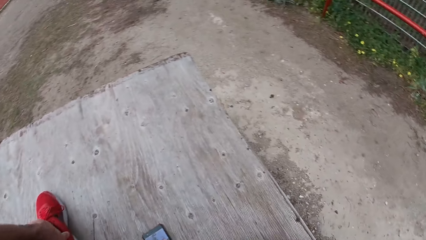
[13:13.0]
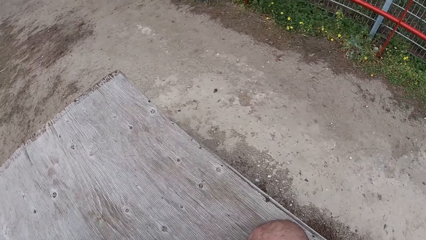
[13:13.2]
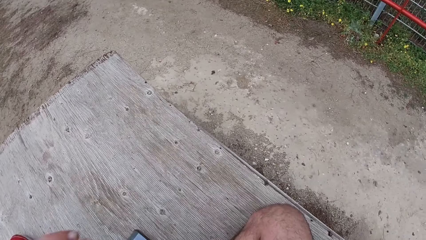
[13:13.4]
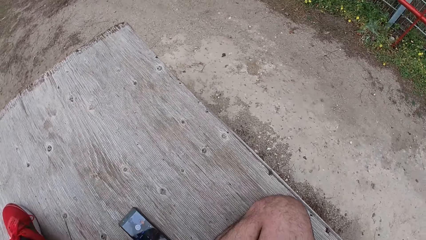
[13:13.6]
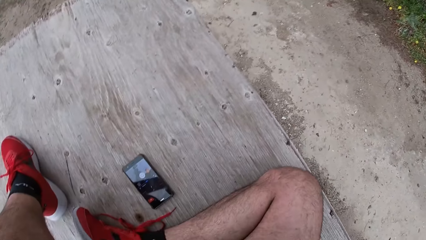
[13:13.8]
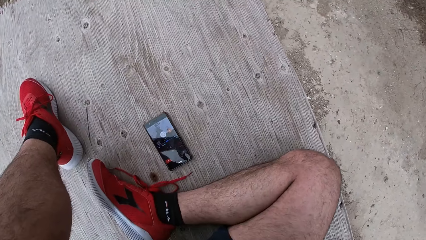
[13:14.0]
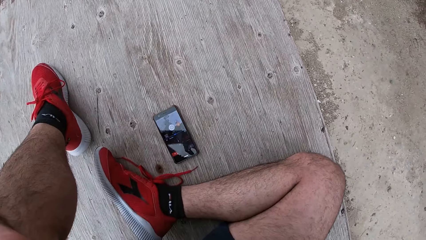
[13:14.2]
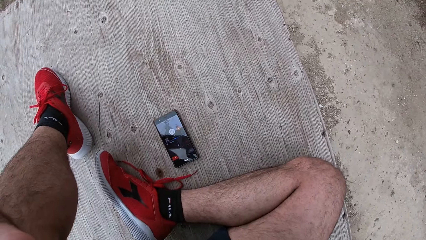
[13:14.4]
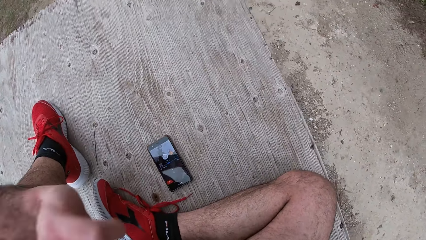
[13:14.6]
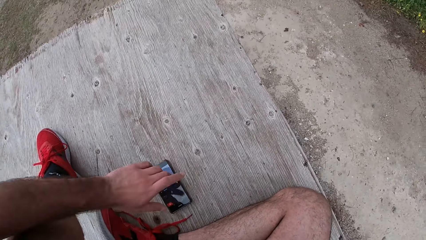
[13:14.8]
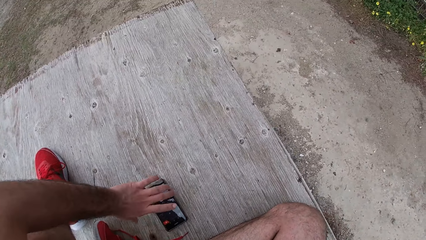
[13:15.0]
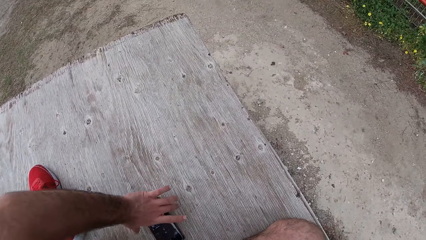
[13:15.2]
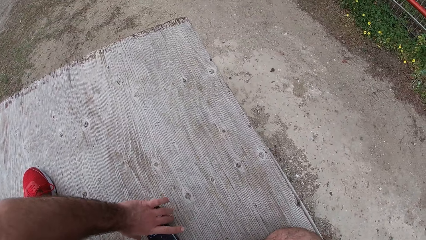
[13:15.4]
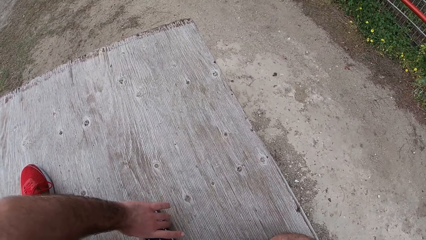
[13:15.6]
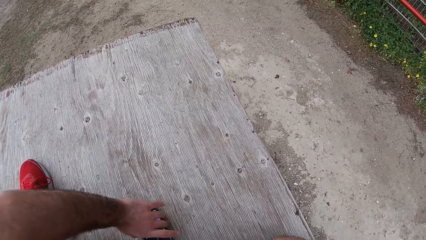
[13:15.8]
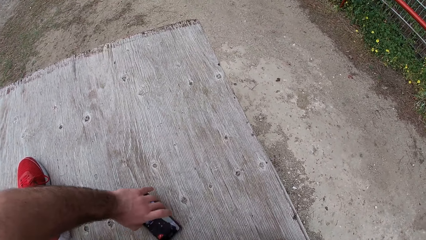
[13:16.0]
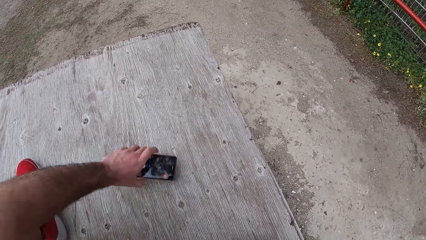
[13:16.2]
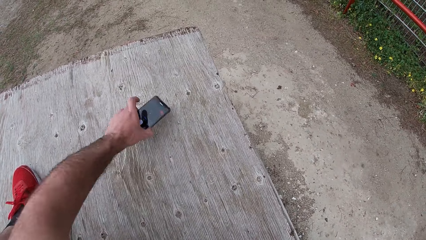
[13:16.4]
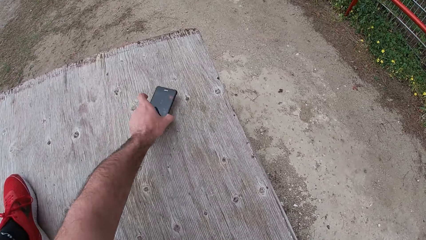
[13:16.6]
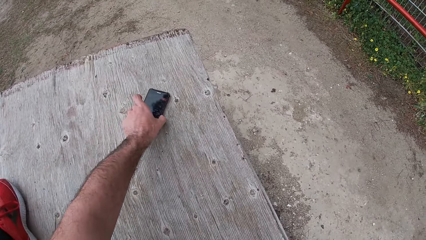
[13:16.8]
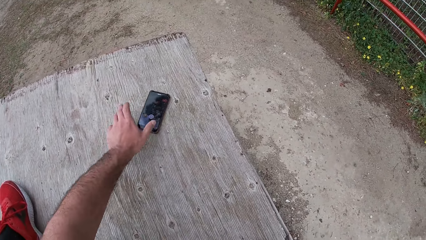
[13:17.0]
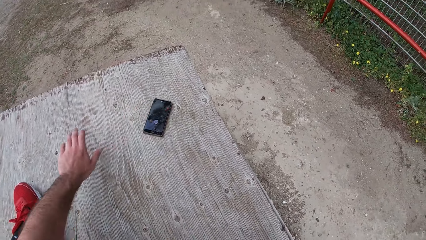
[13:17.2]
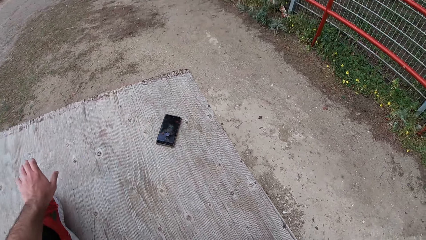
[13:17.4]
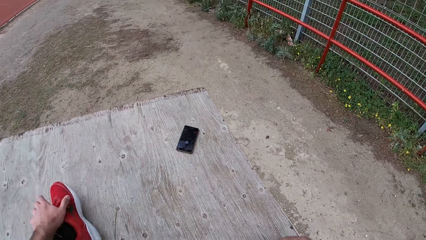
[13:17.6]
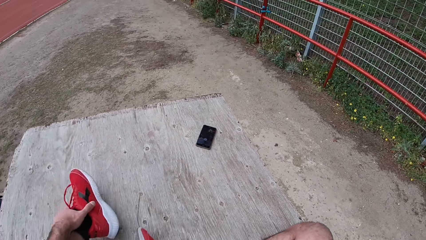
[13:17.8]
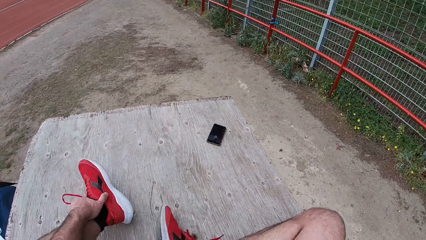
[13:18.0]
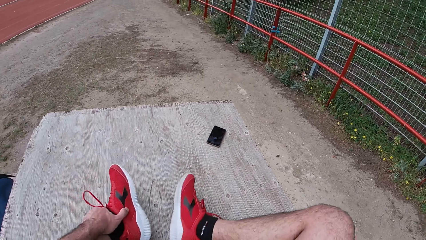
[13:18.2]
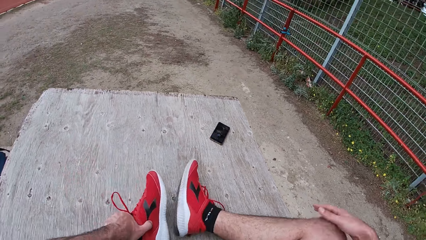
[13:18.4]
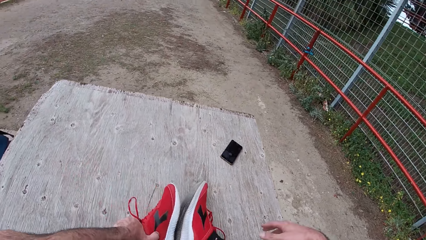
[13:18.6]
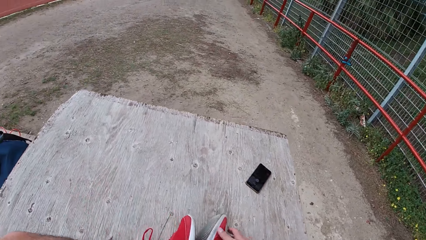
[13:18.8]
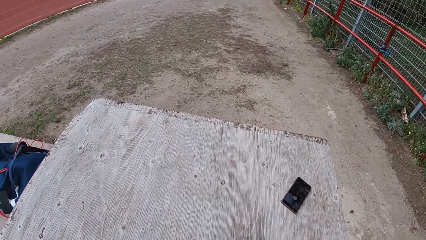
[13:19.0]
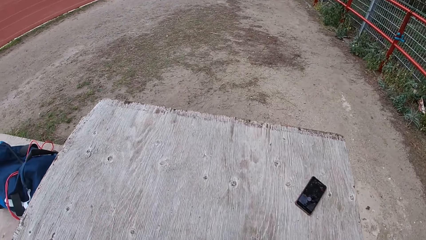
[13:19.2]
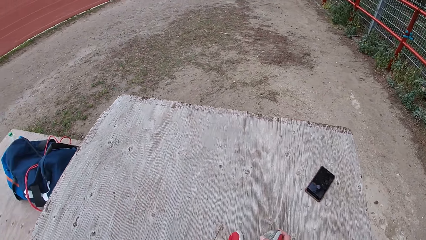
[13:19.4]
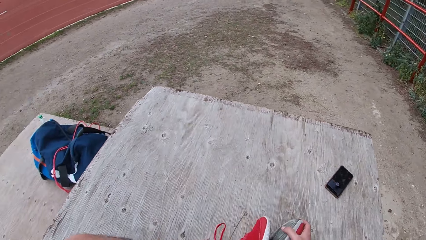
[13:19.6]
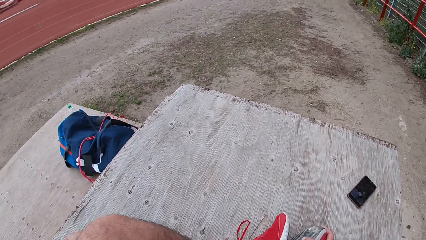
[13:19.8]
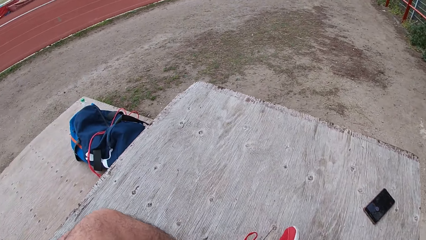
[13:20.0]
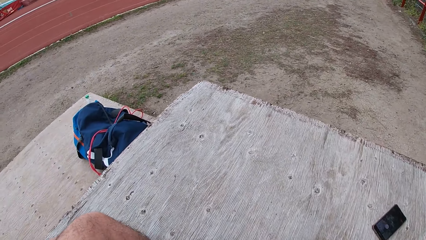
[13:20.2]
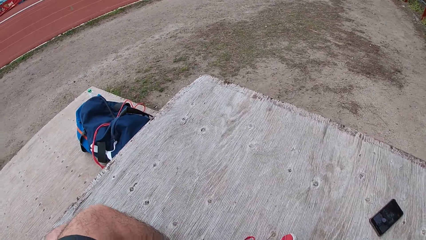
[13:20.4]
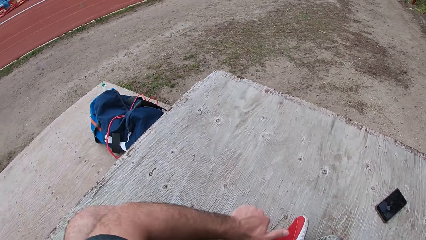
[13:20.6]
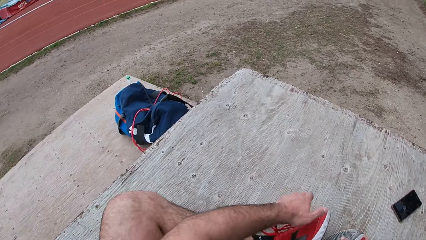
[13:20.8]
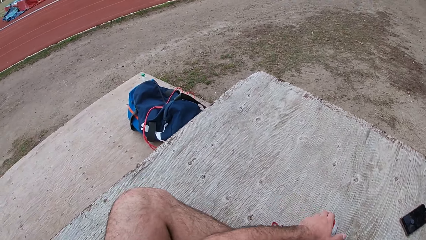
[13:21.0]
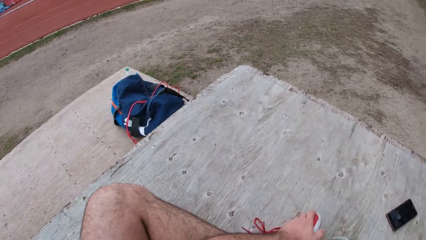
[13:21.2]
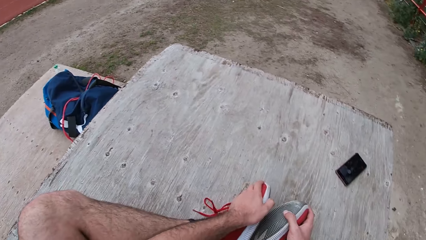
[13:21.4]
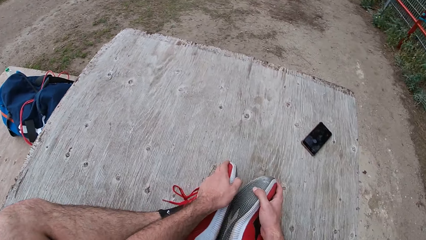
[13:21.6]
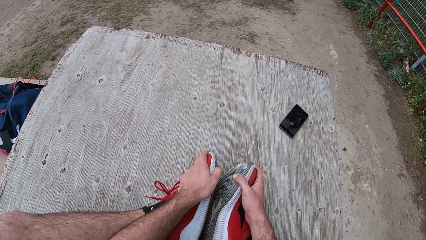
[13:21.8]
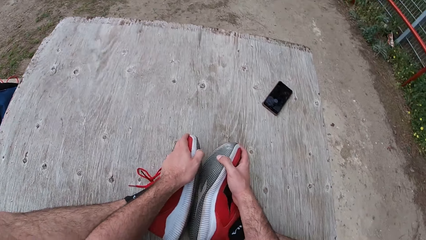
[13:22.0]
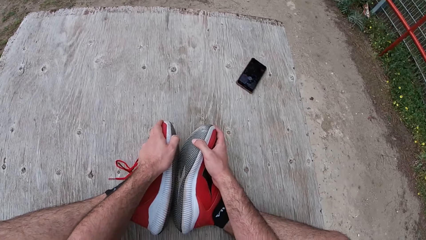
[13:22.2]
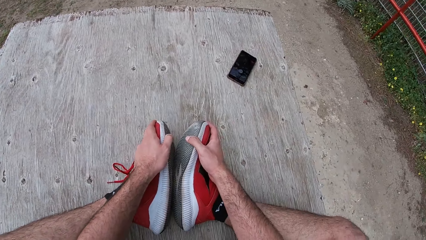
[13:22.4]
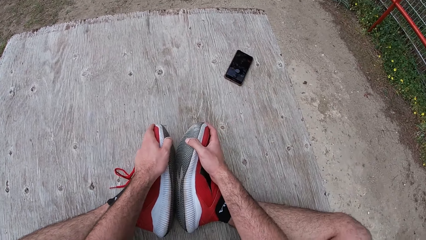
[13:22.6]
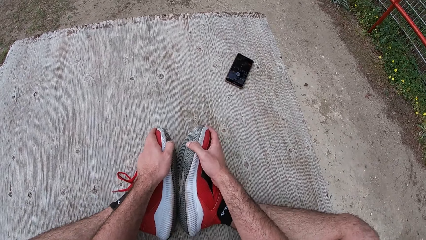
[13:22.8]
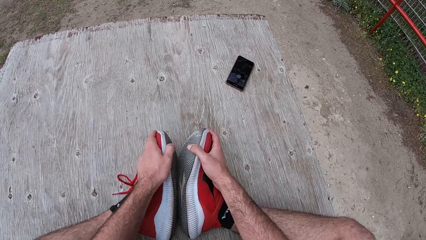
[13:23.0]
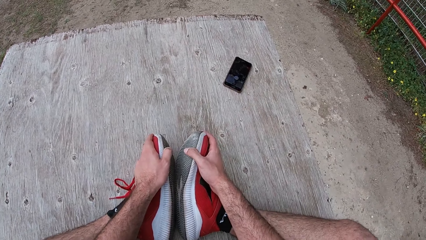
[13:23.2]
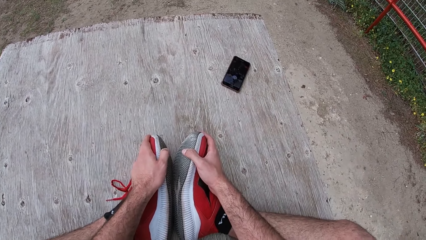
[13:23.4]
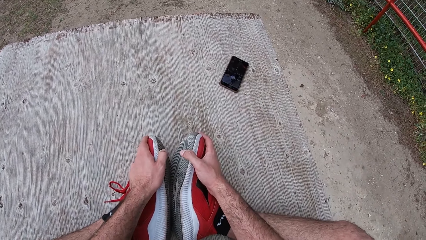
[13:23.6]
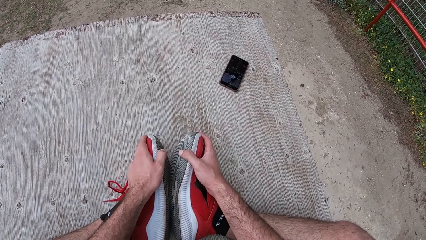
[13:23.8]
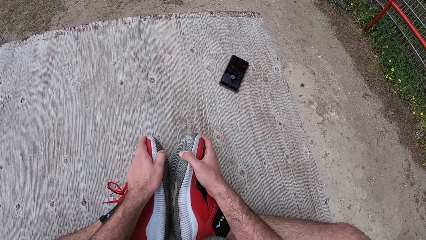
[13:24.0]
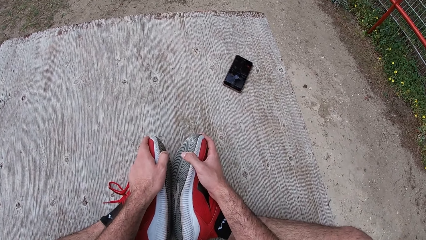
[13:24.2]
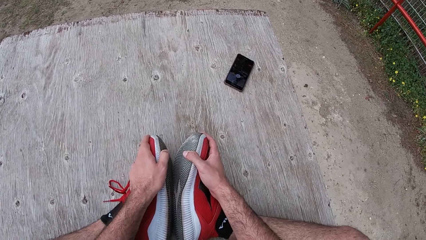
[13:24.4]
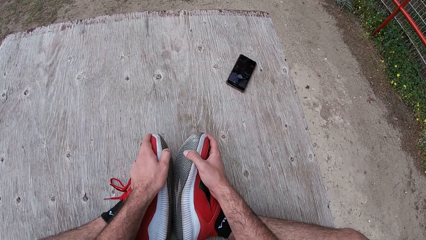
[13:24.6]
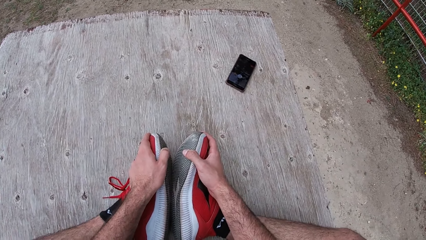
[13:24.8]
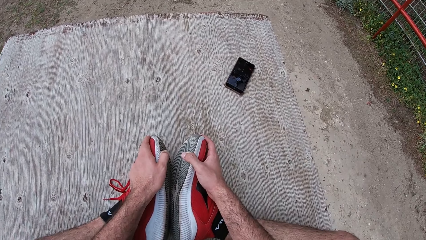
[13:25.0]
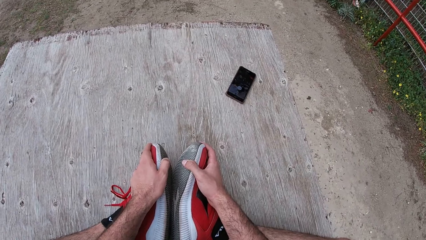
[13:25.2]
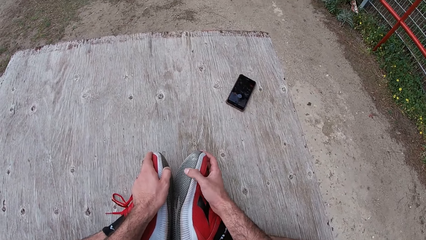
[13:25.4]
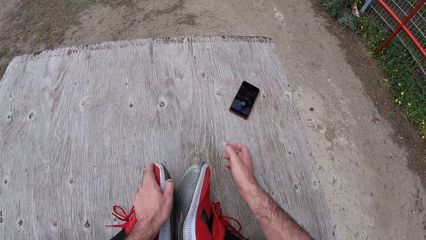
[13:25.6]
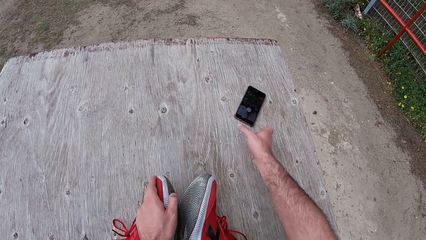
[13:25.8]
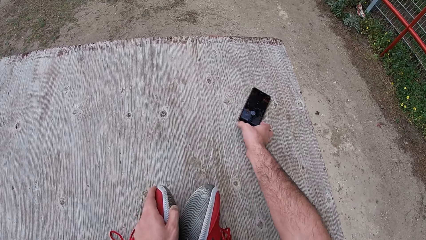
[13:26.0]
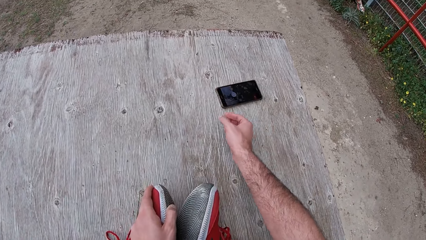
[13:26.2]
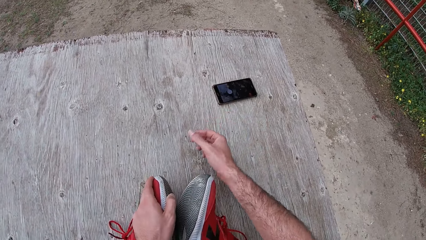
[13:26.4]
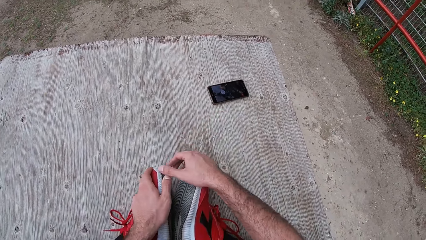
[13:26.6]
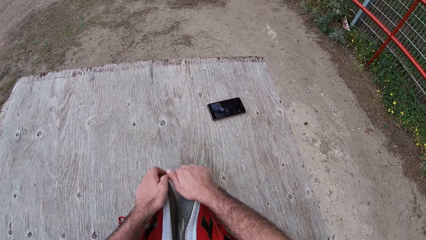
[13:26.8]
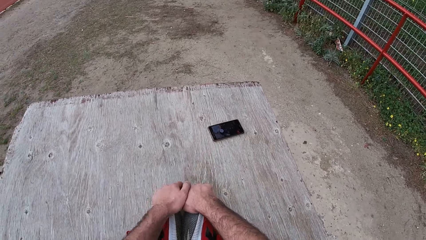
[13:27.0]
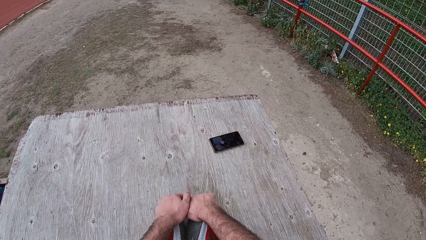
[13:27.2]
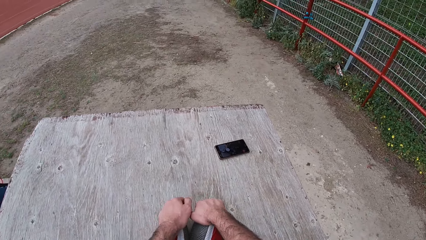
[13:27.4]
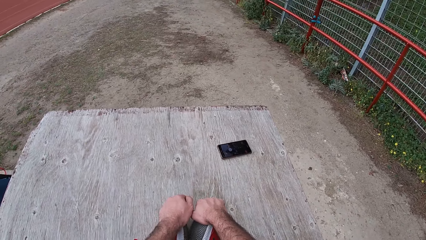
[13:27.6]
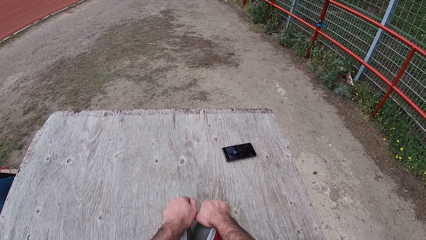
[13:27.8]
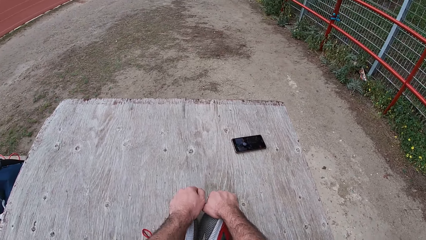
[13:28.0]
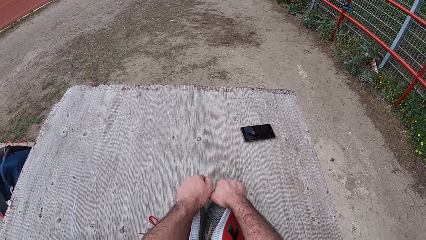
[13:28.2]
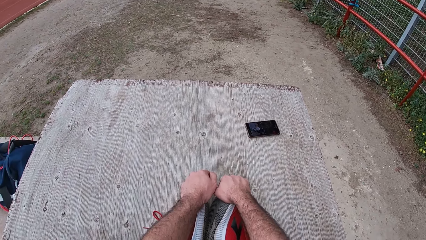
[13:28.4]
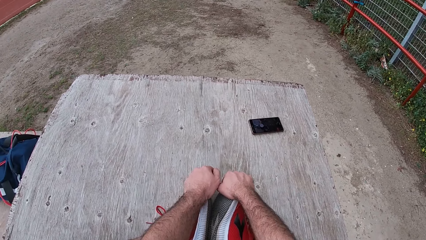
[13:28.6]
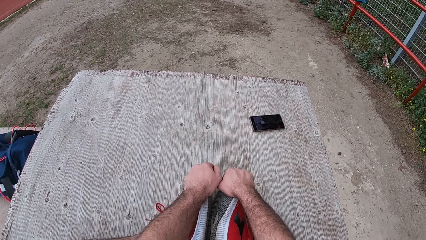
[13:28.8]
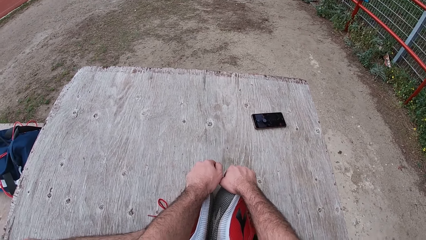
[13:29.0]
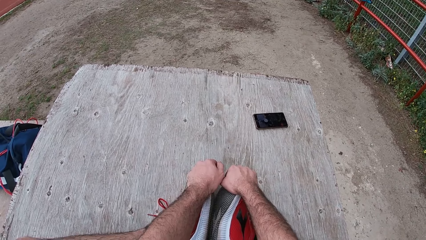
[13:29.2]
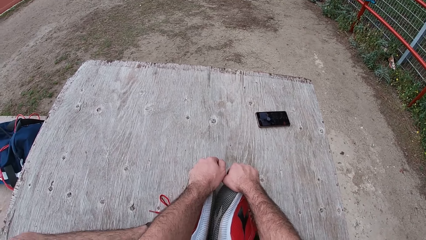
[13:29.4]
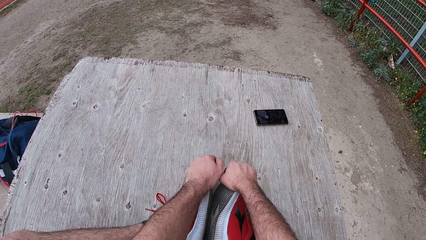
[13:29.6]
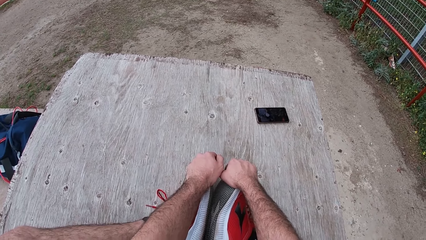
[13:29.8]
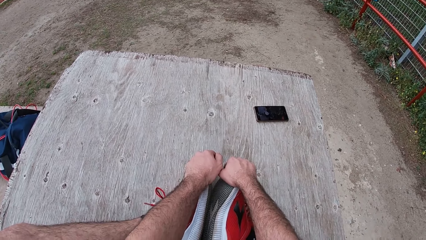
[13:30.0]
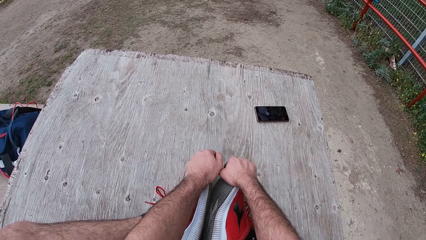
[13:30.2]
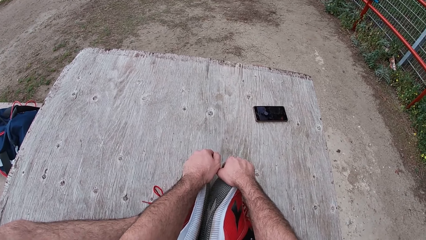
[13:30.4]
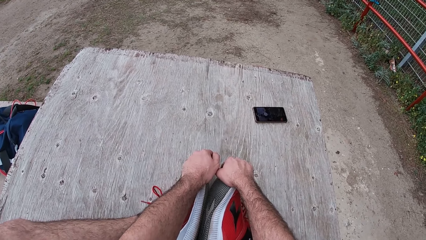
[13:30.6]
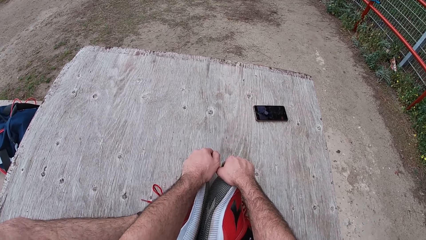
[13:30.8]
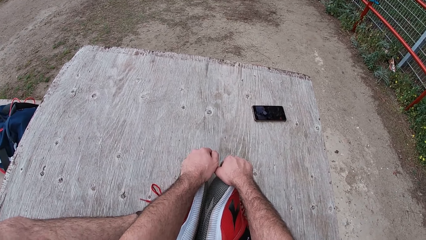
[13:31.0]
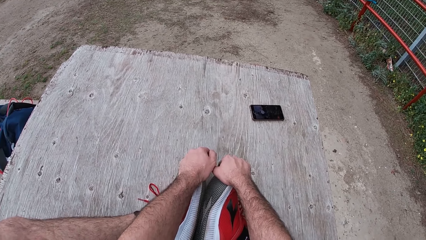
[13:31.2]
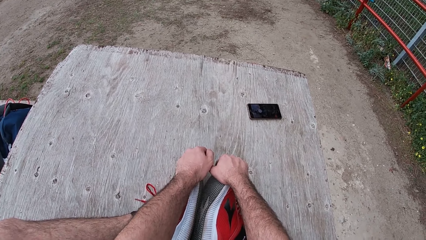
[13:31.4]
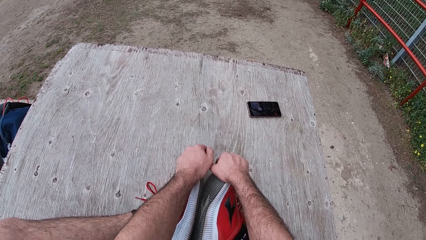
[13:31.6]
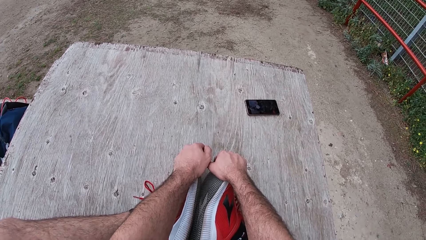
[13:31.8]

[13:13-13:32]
The camera wearer drops his left hand on his left leg. He picks the phone from the wooden box. He touches the phone. He places the phone on the wooden box. He folds his foot. He exercises on the wooden box. He holds his shoes while shaking his legs. He moves the phone slightly on the wooden box. He returns his hands to their original place. He exercises on the wooden box. He holds his shoes while shaking his legs.
